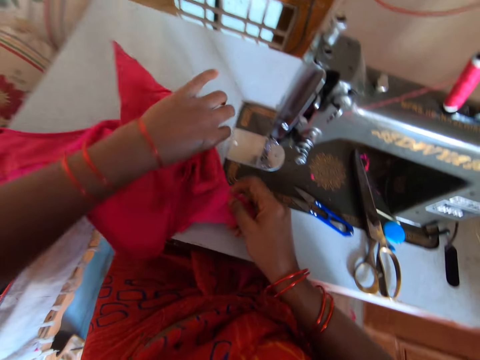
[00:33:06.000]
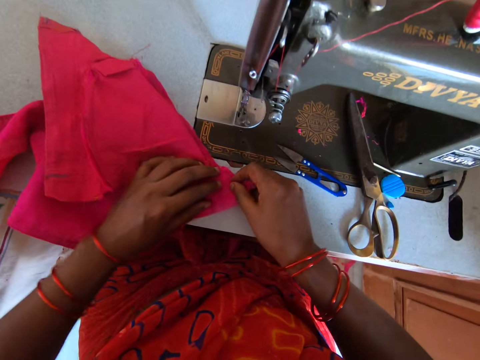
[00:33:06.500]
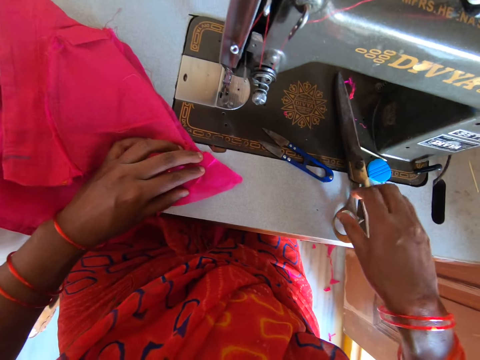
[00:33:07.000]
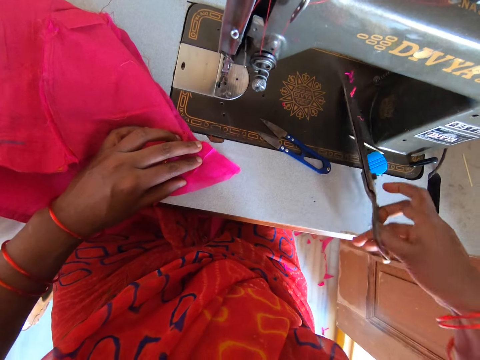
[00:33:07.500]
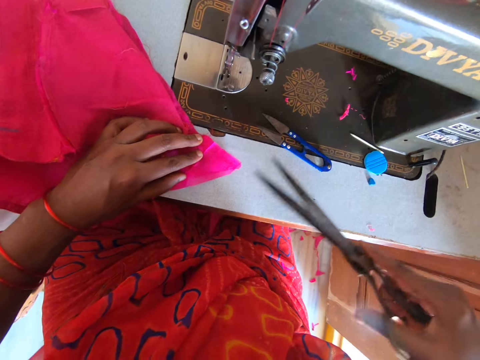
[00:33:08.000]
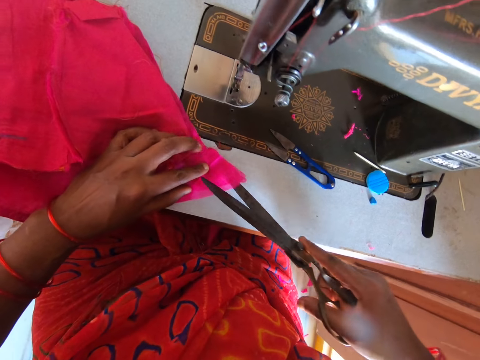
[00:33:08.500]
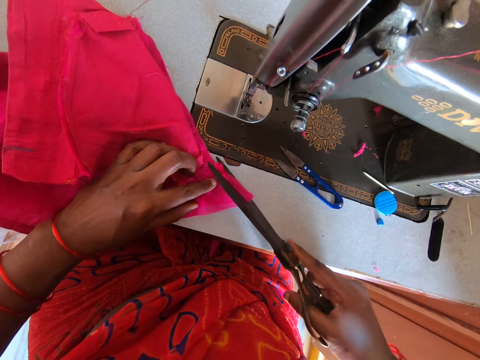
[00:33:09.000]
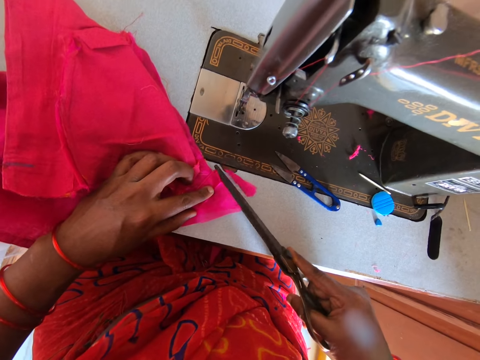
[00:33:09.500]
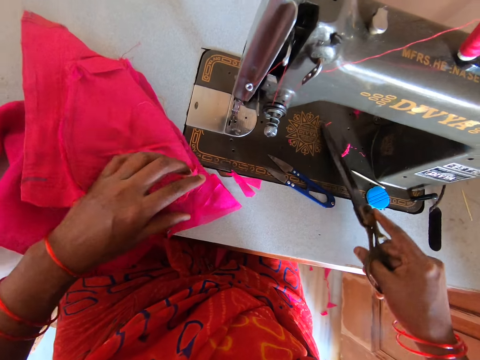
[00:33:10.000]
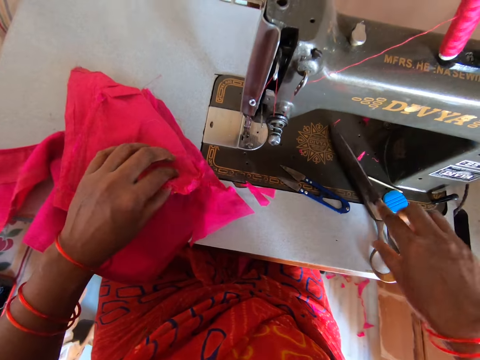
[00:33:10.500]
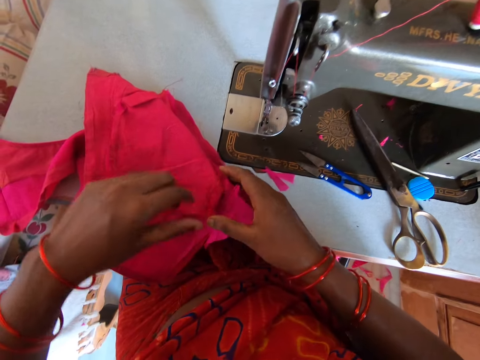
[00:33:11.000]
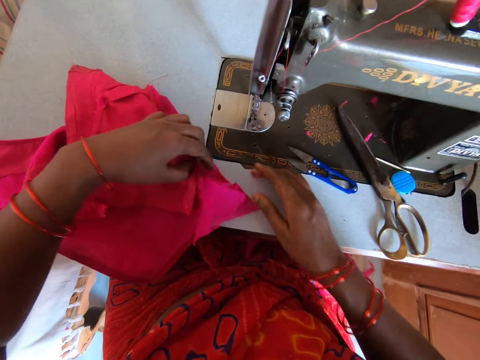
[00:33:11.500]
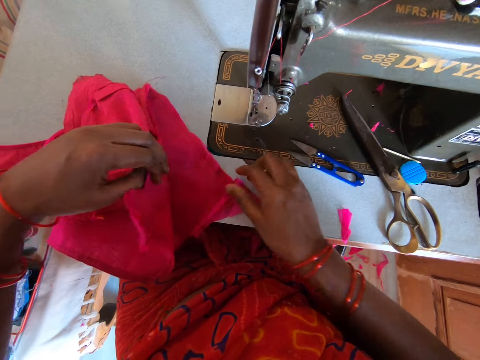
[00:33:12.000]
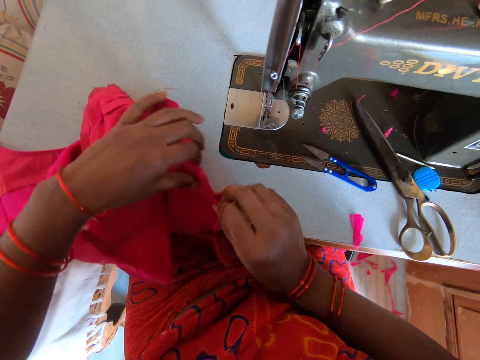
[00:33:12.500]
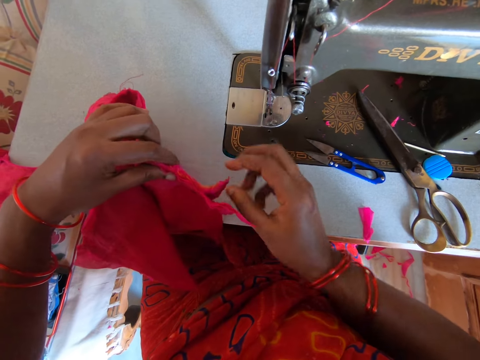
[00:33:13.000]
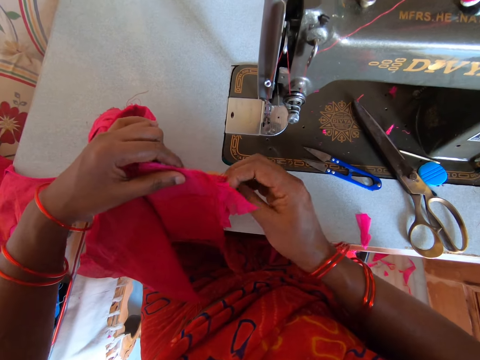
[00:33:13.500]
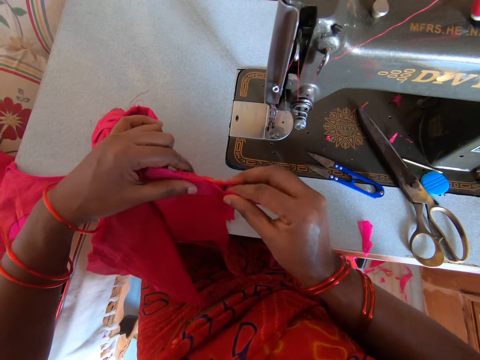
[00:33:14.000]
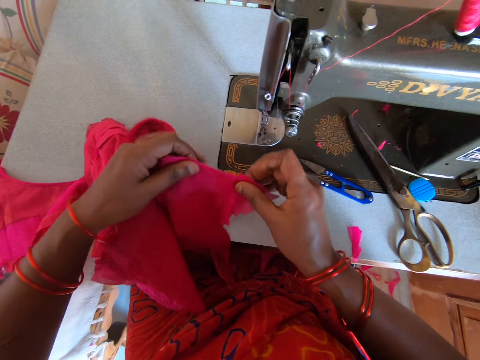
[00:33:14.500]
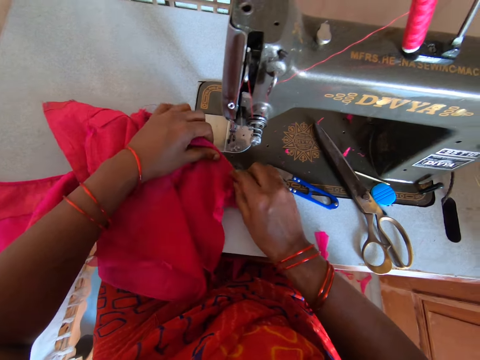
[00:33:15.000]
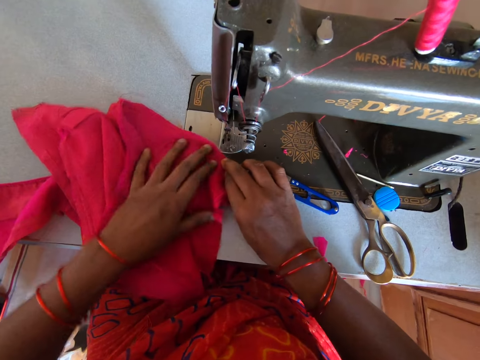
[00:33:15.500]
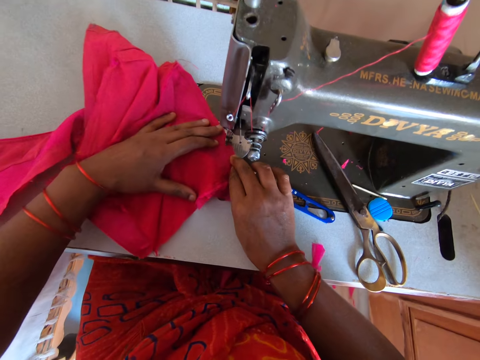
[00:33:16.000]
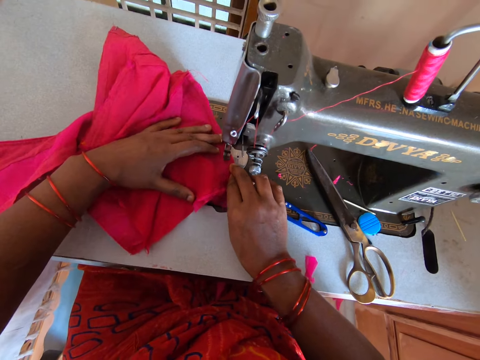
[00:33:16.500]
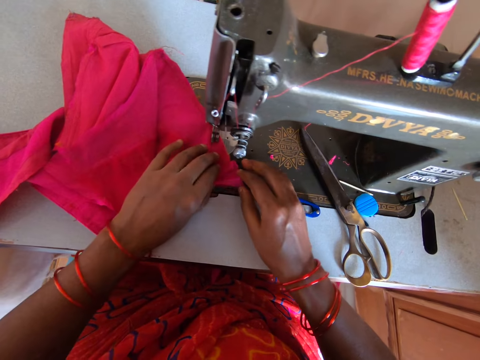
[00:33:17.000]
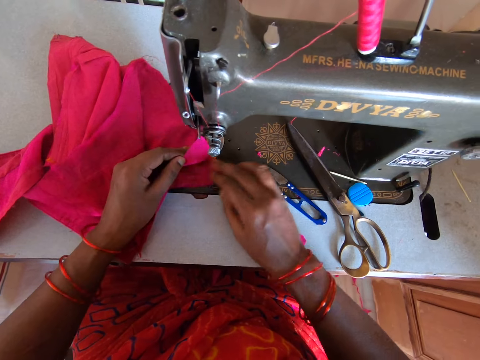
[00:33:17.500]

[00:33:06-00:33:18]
The camera wearer picks up the scissors from the sewing machine. They cut the cloth with the scissors. They put the scissors on the sewing machine. They adjust the cloth.

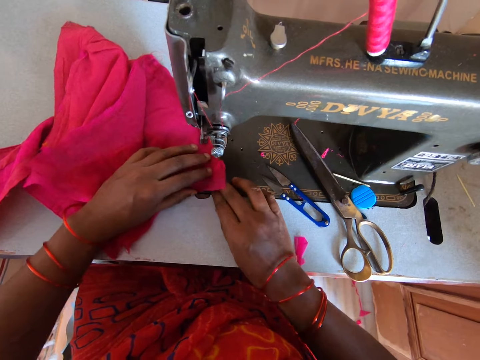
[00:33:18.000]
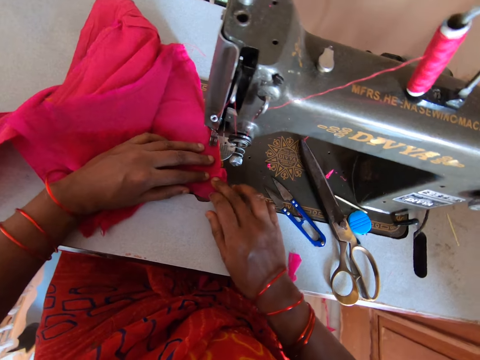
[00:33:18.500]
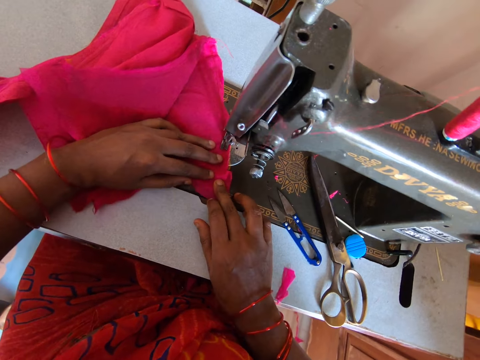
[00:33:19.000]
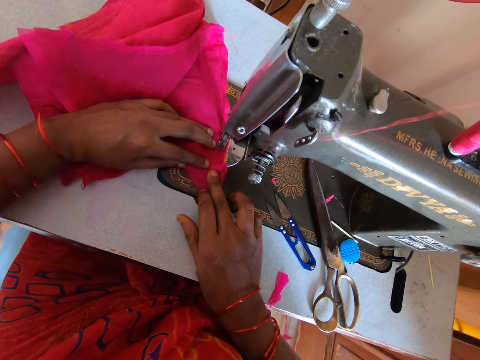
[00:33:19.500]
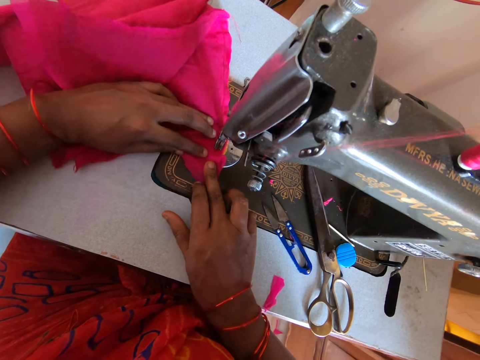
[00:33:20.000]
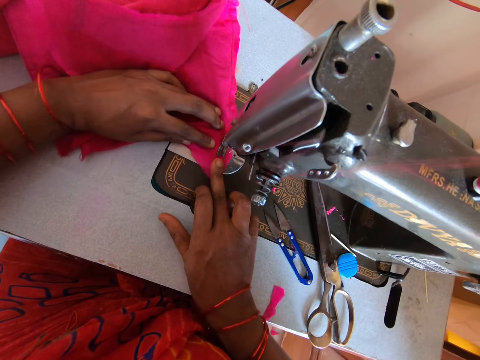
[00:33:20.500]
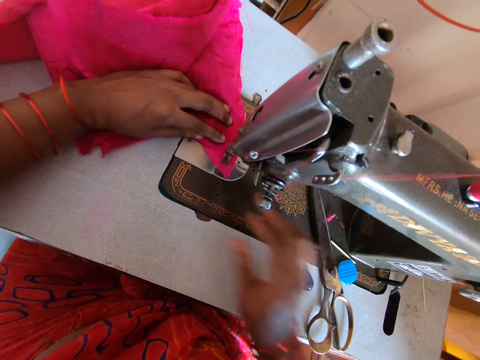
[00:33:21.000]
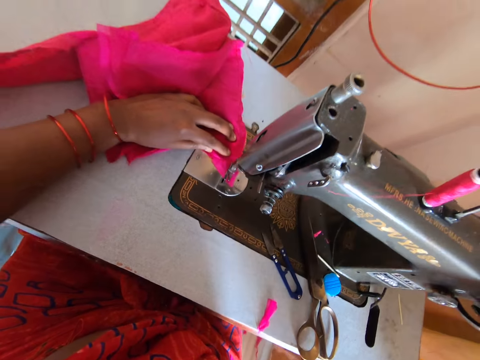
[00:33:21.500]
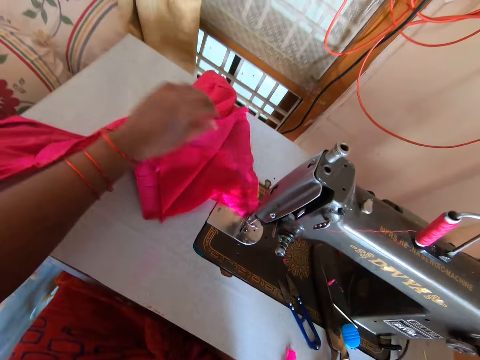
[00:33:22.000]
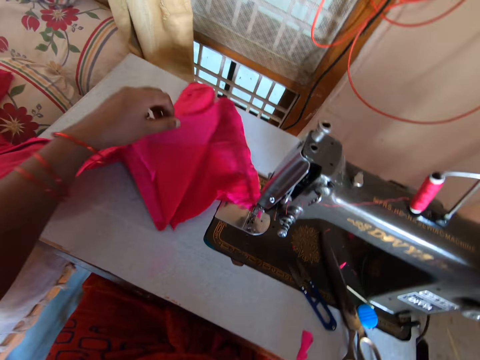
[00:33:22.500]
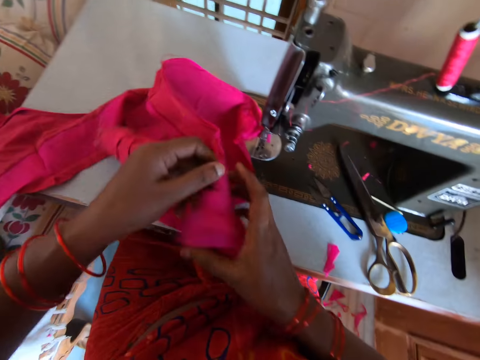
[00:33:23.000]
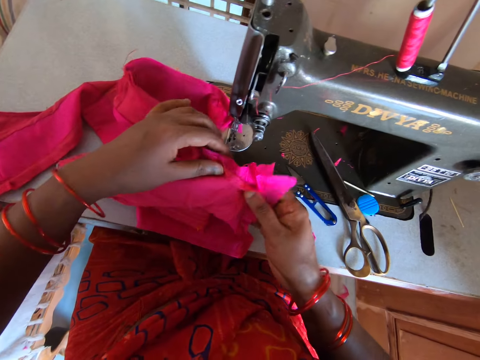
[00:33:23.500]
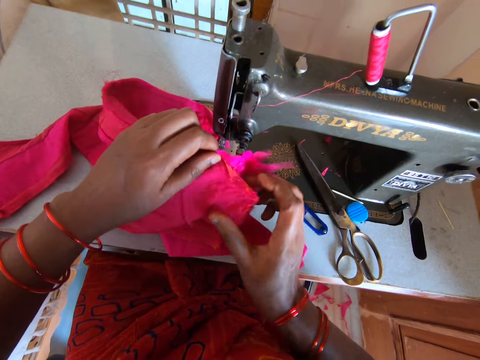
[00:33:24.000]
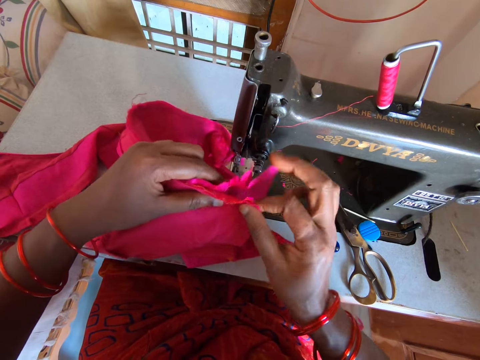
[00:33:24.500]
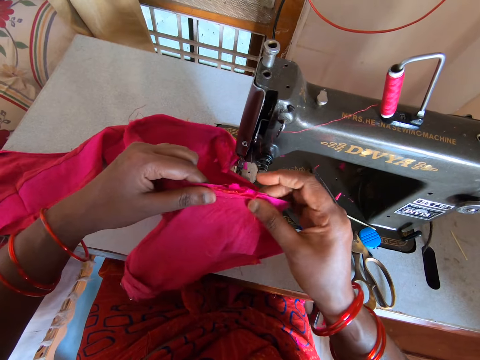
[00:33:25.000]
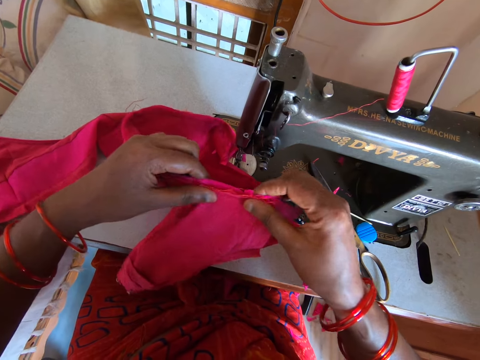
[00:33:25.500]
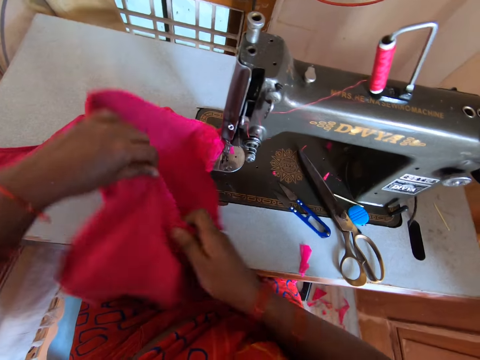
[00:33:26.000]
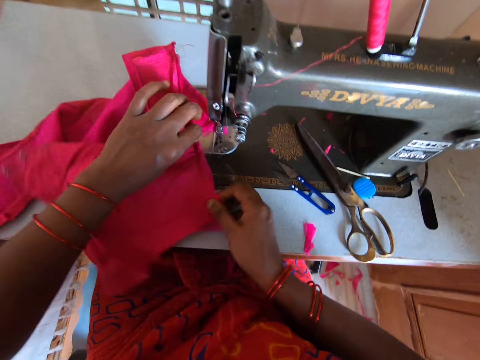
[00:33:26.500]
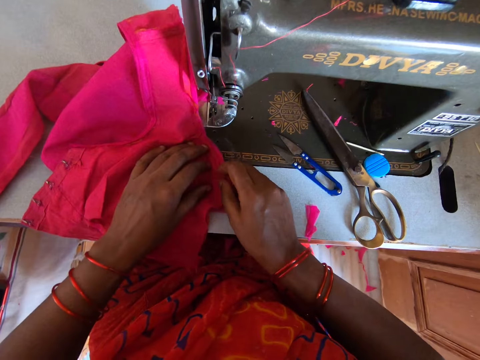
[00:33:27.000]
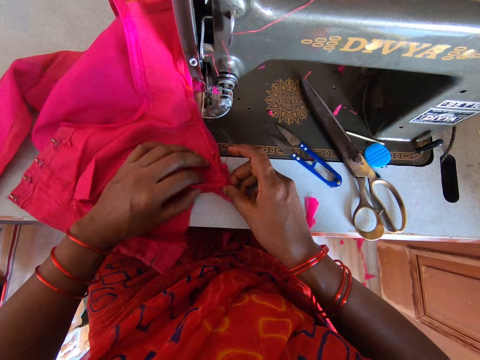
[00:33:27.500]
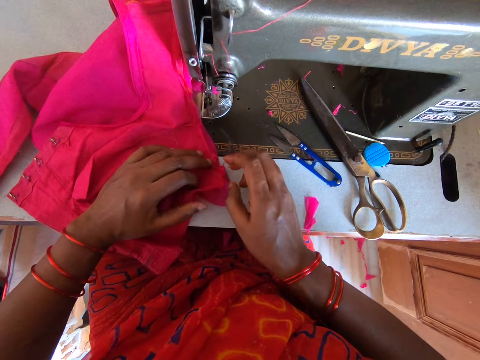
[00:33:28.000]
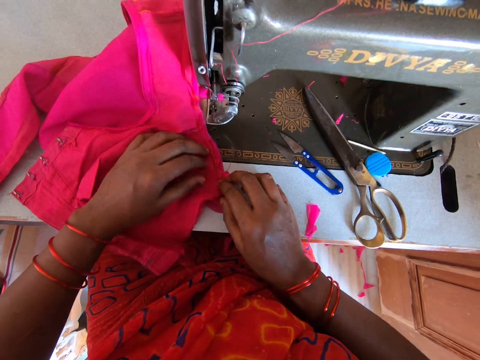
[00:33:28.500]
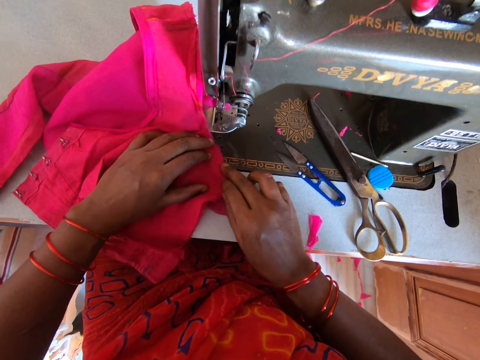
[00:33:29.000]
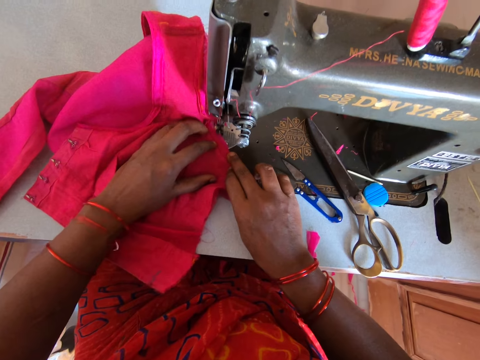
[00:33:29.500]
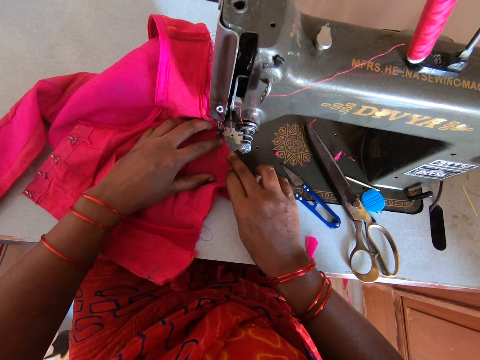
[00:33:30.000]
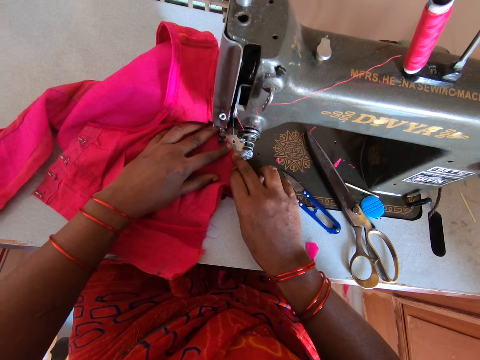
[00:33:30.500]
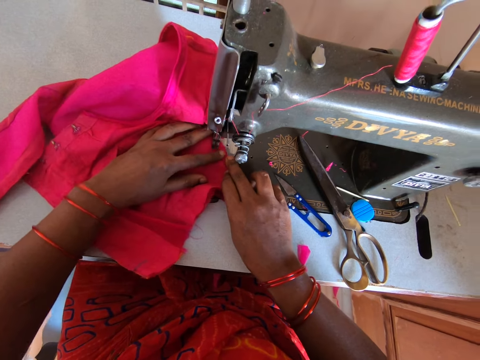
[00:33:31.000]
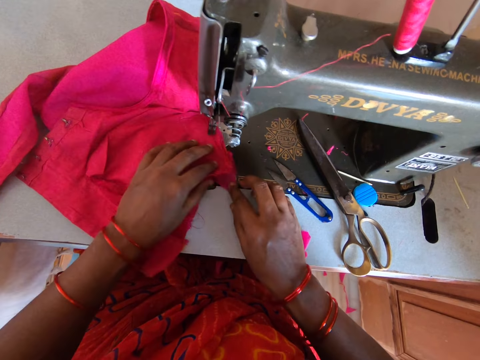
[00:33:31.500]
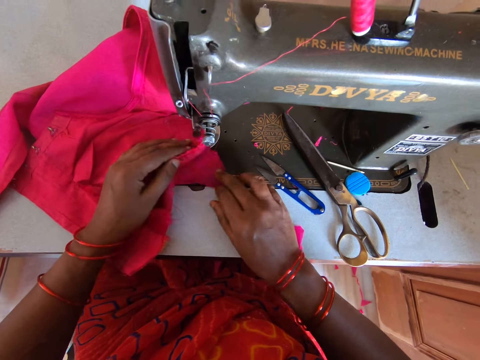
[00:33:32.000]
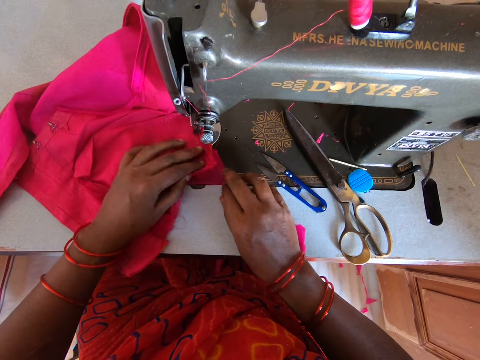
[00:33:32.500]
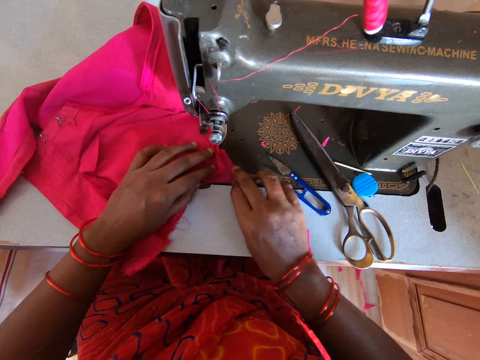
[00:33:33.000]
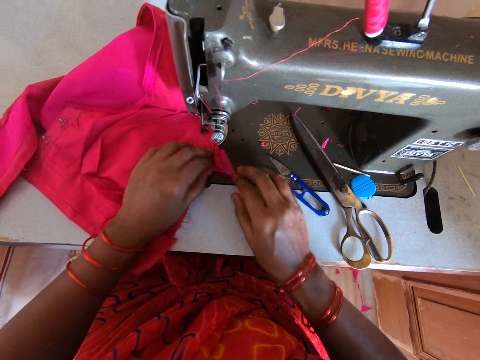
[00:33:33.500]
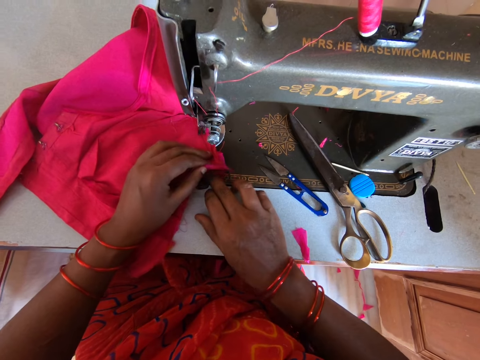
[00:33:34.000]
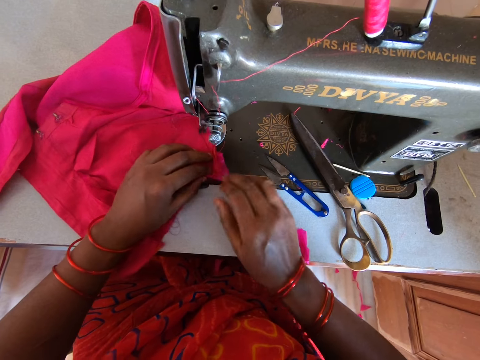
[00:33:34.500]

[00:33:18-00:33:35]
The camera wearer sews the cloth with the sewing machine. They operate the machine. They adjust the cloth. They check the cloth. They sew the cloth. They adjust the cloth.
